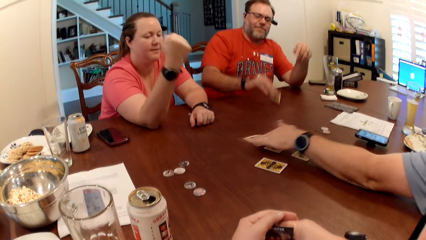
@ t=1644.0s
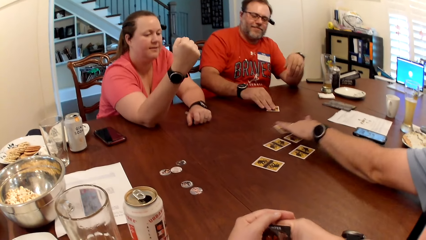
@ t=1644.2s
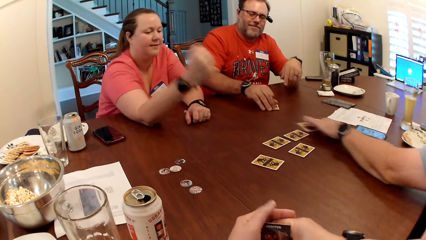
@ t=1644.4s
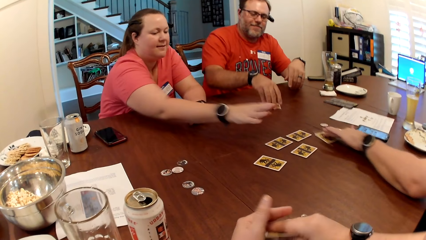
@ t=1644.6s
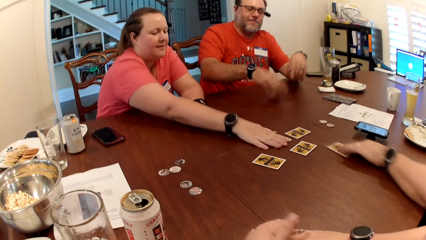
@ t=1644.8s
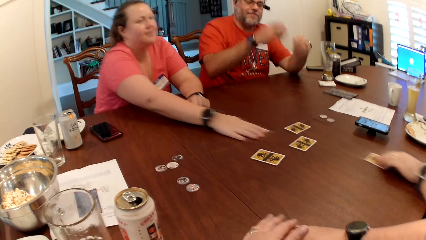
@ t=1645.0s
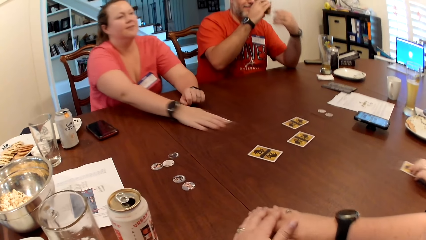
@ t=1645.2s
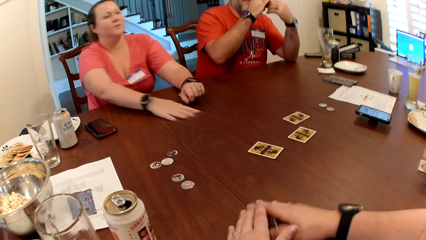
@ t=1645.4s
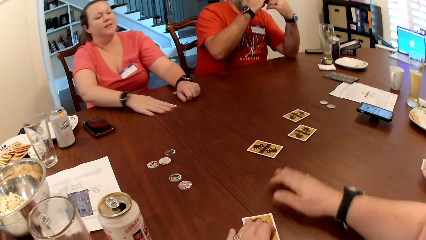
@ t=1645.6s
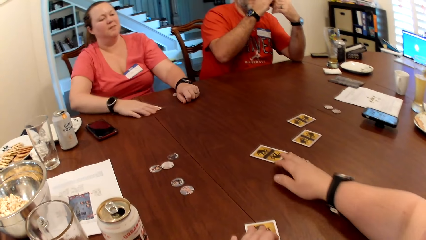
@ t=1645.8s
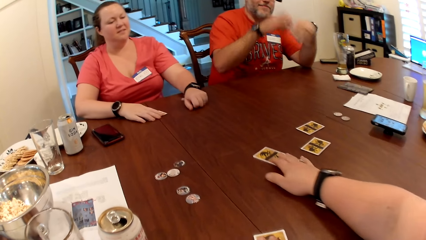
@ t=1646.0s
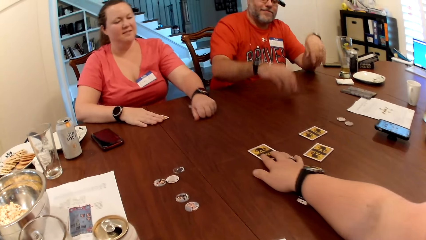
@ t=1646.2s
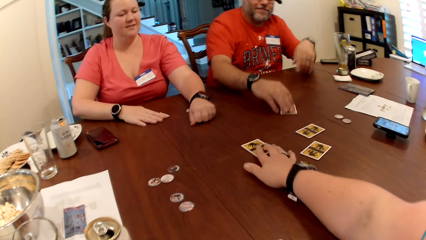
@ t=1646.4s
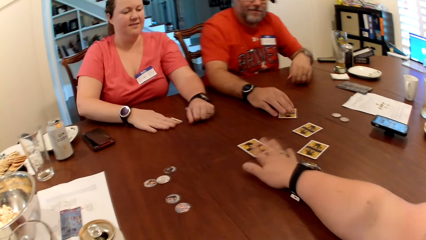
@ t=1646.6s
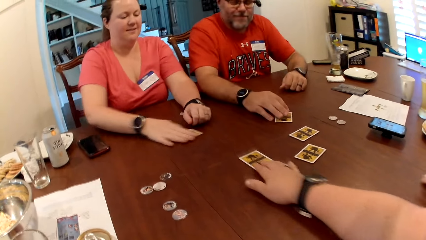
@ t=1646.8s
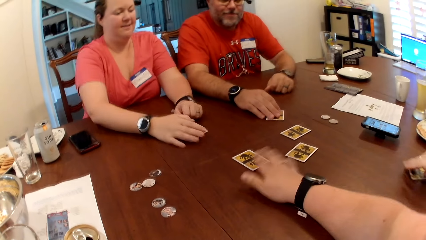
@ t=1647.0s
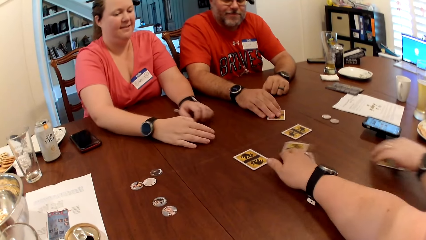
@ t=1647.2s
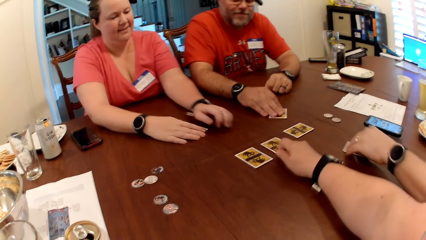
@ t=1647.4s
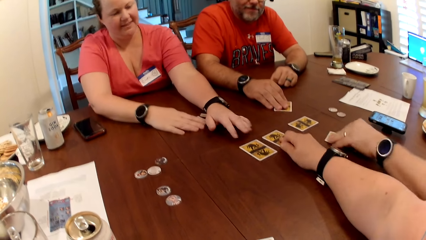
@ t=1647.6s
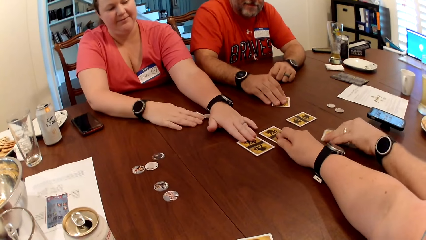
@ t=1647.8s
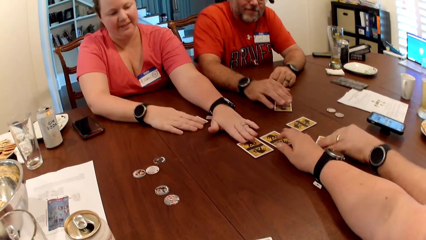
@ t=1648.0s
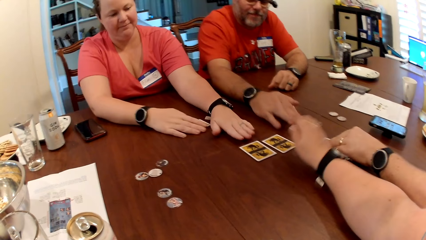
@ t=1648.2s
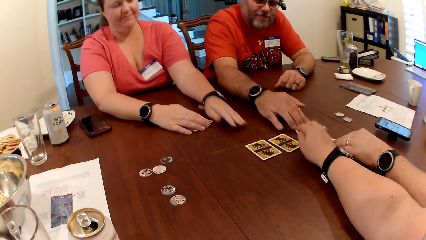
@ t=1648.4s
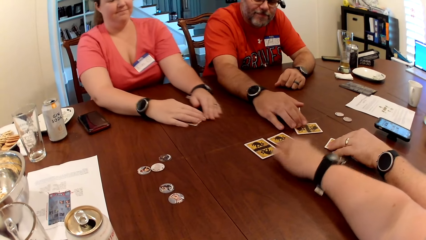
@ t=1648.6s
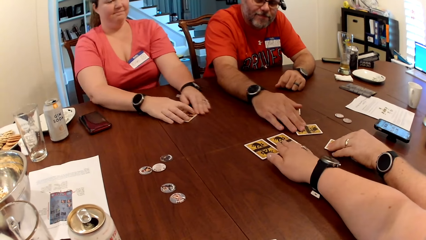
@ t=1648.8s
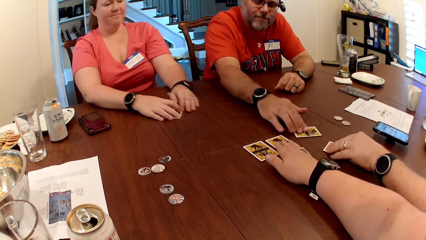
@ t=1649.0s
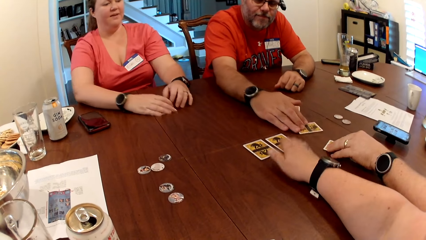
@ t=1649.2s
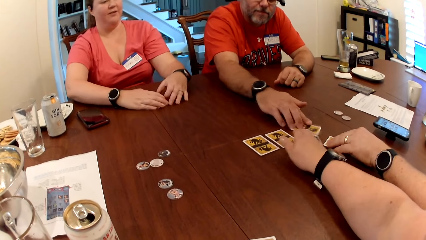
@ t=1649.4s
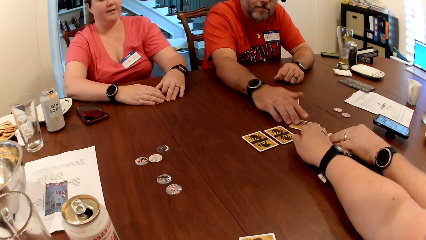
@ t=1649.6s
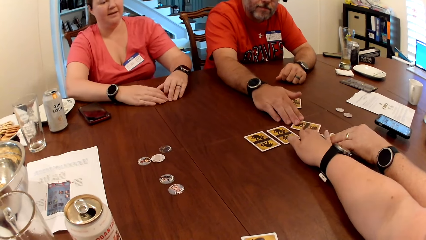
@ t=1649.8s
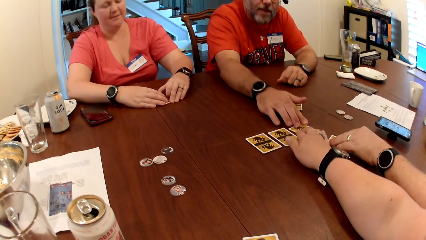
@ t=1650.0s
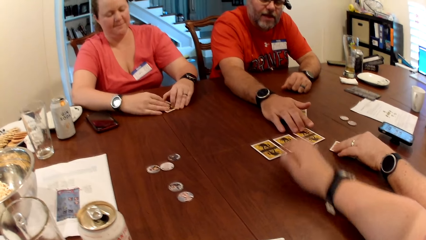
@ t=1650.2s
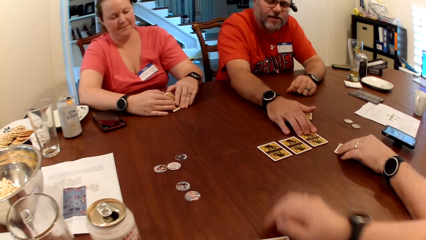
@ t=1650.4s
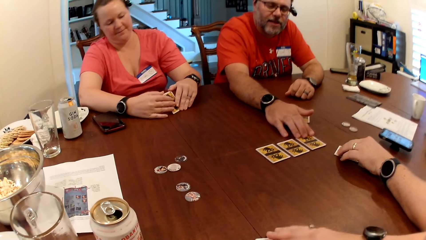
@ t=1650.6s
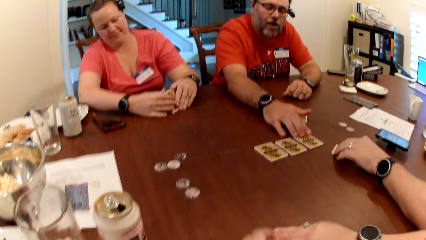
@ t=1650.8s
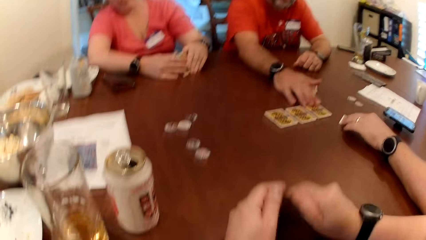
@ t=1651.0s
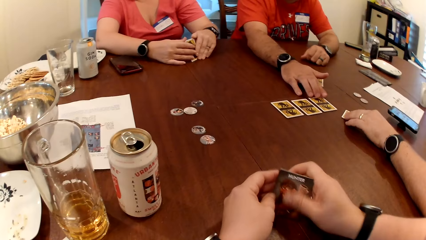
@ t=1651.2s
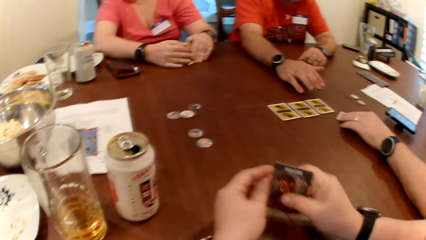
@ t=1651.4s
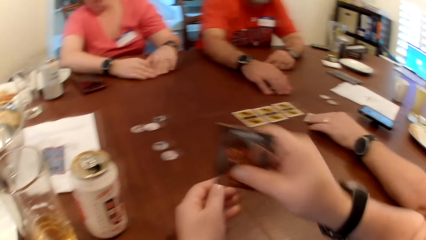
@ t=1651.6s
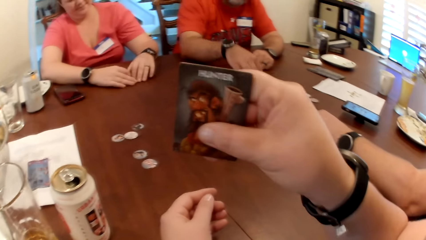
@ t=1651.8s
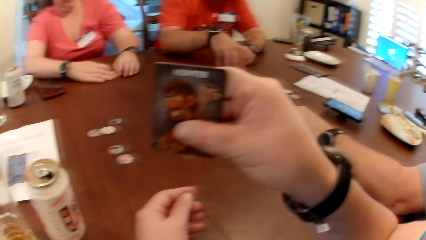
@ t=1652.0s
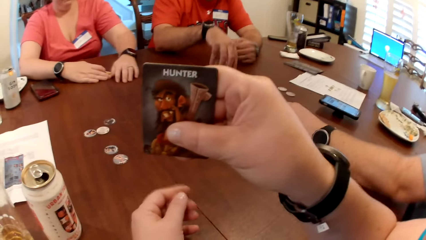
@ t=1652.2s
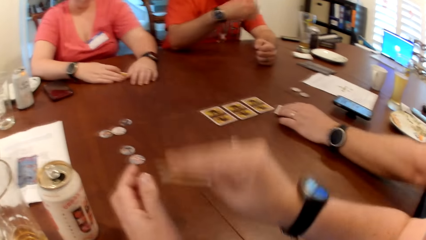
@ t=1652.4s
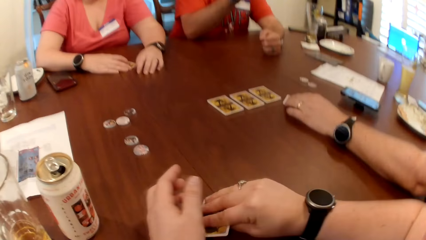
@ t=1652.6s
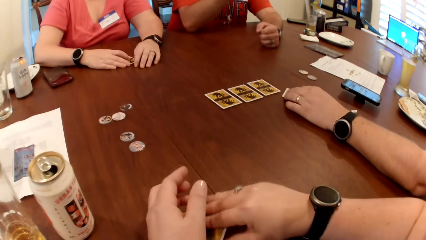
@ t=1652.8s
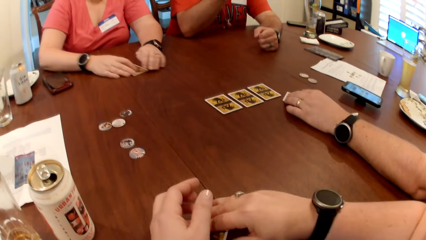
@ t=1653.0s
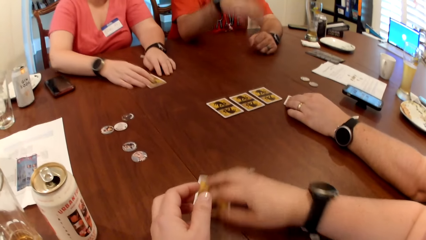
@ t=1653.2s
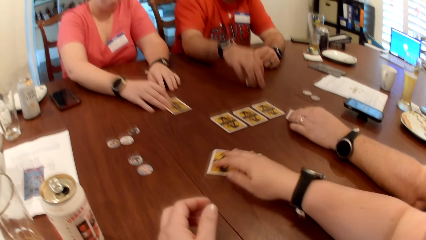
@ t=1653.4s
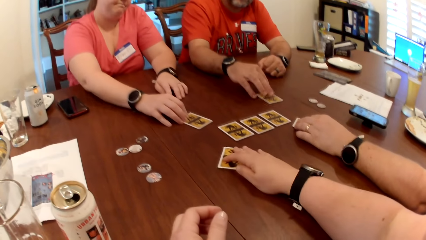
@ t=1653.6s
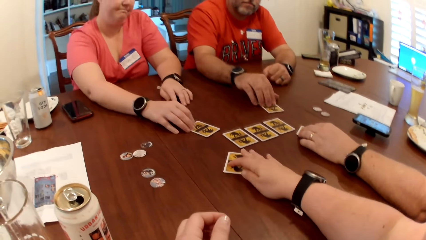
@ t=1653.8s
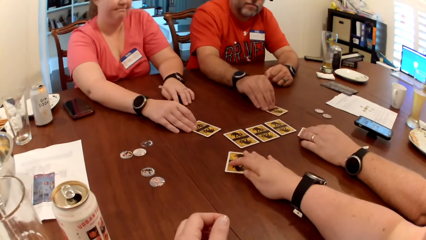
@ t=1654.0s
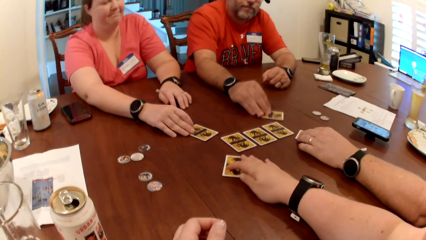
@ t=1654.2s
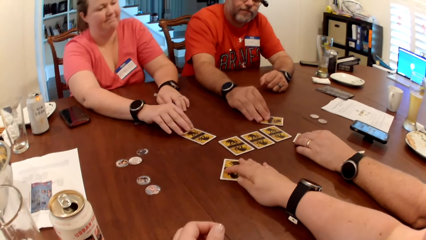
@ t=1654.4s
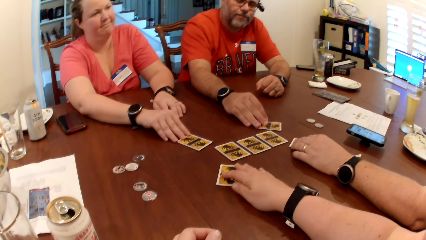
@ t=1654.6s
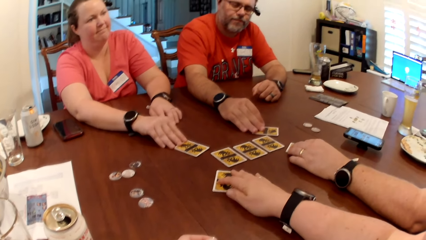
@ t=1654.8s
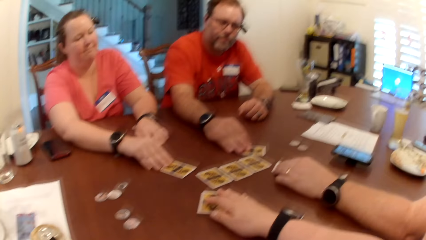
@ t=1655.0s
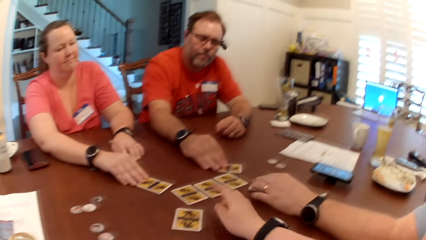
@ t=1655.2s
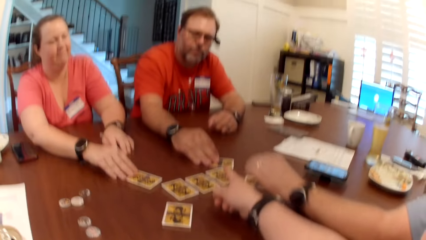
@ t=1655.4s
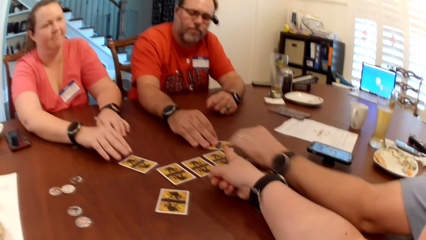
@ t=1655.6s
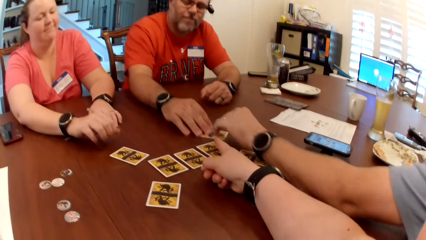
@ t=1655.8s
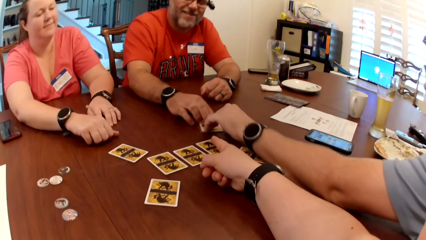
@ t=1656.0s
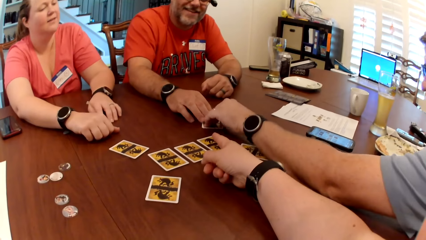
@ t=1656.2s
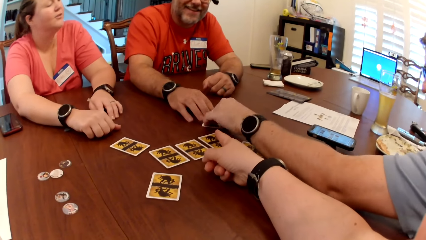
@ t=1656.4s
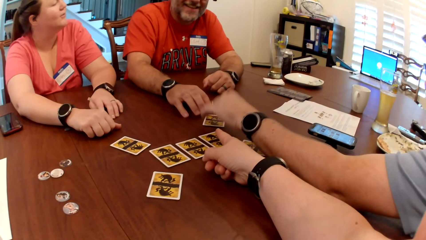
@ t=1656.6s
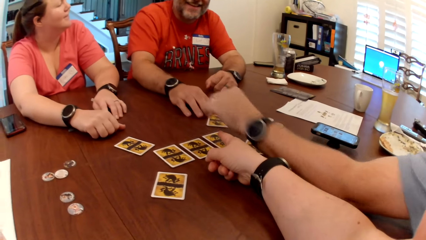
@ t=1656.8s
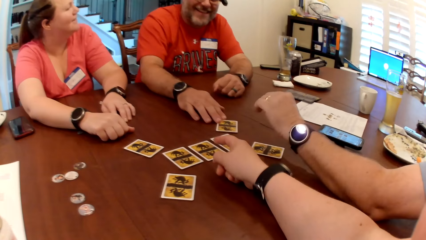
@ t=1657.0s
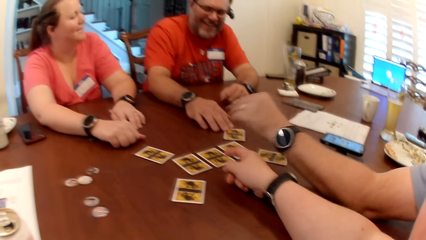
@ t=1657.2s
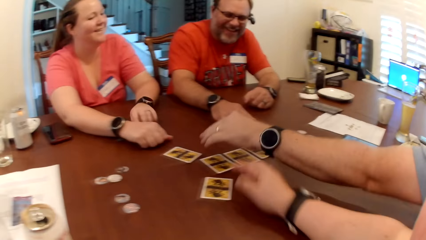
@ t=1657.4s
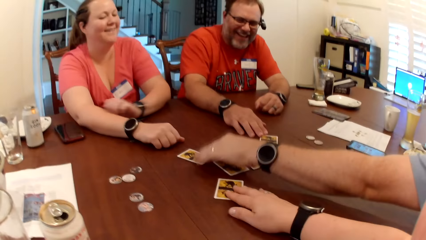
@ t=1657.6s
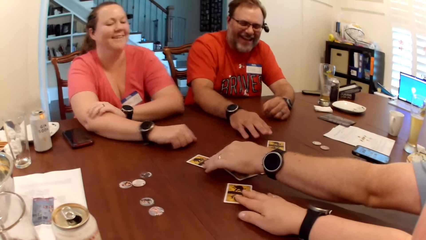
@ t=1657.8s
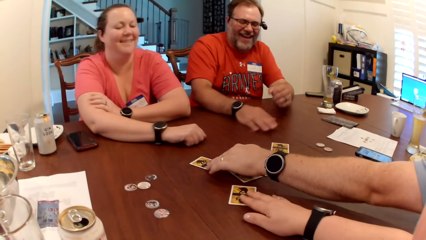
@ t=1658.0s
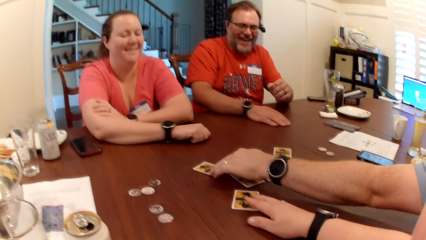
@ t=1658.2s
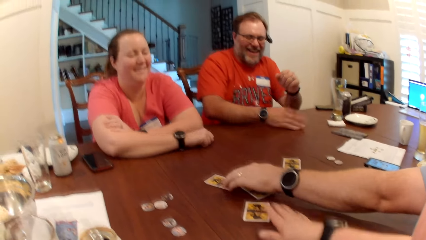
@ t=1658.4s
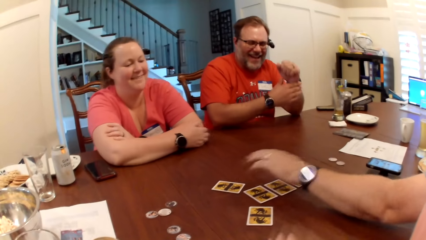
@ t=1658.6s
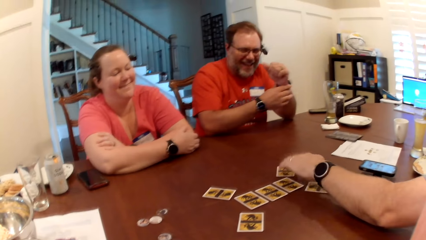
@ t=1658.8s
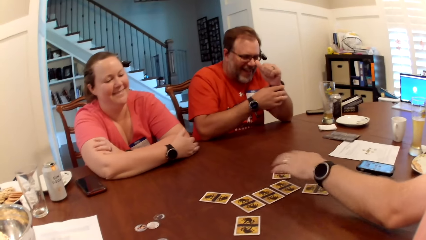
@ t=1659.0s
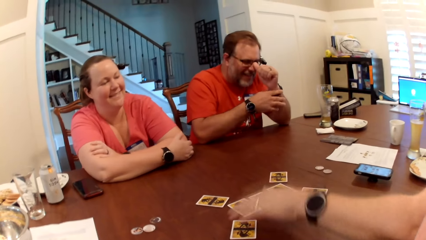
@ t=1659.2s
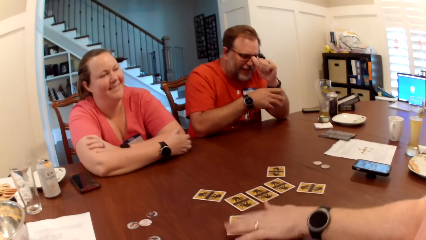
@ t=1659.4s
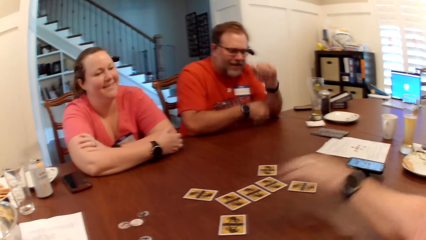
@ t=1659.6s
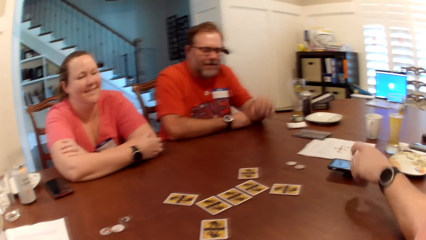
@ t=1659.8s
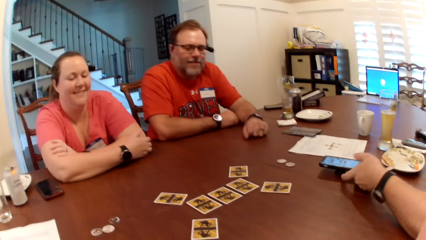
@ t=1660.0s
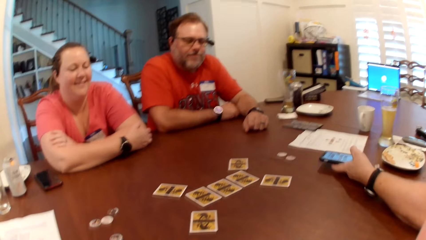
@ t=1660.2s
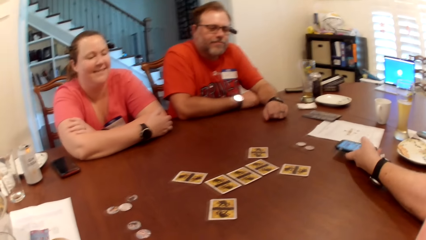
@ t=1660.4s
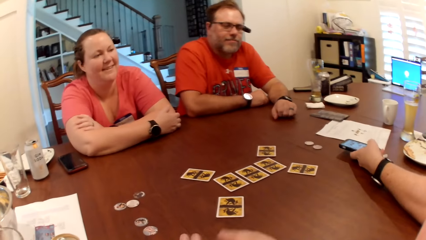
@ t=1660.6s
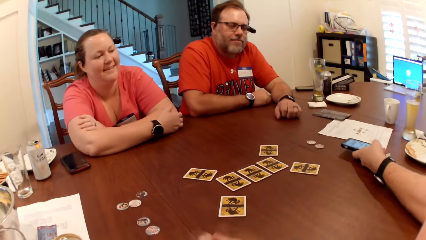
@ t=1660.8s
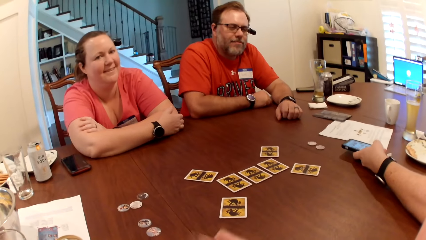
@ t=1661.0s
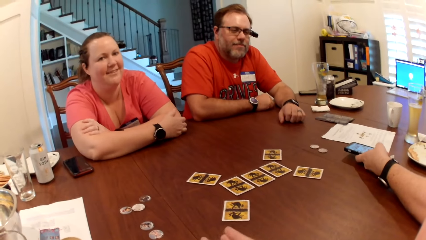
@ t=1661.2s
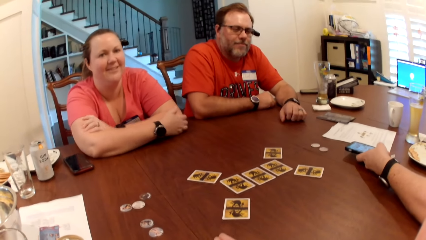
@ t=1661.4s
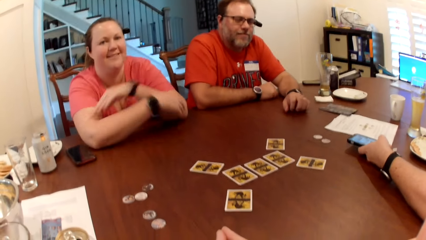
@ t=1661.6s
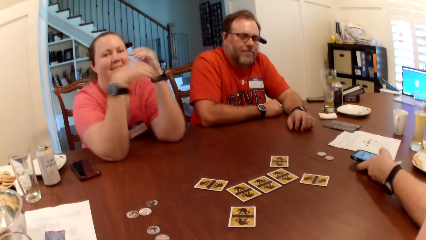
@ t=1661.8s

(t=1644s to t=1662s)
A man moves the card on the table with his left hand. Another man drops the card on the table with his right hand. A woman moves the card on the table with her right hand. She picks up a card. The camera wearer moves a card and adjusts the card on the table with her right hand. The woman moves the card on the table with her right hand. The first man moves the card on the table with his left hand. The other man moves a card. The camera wearer puts the card on the table. The woman puts the card on the table. The first man touches a card. He operates a phone on the table with his left hand.
